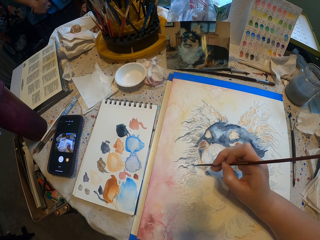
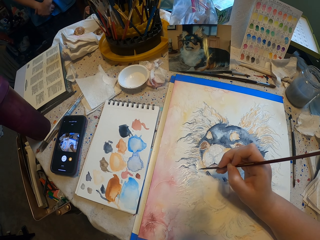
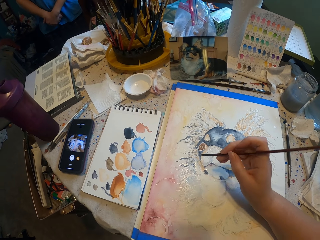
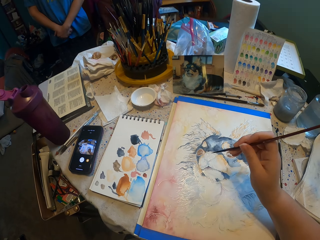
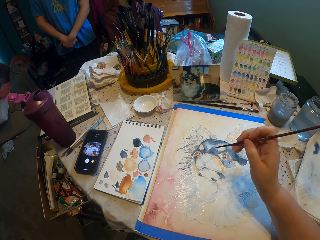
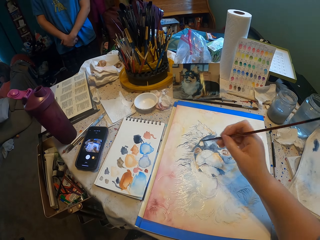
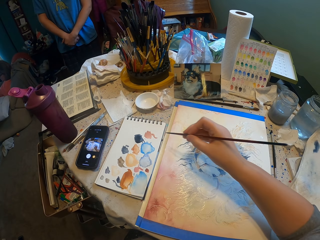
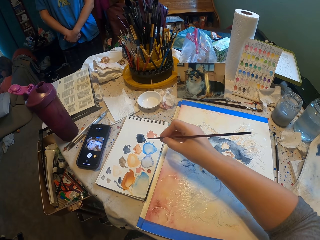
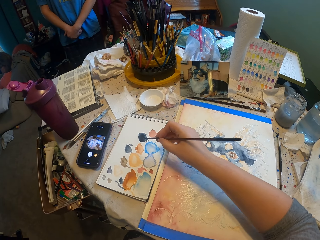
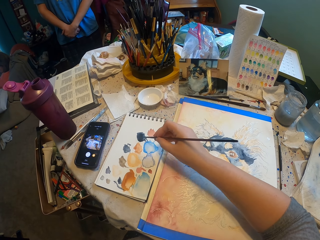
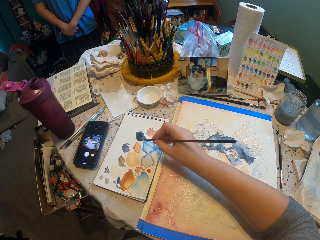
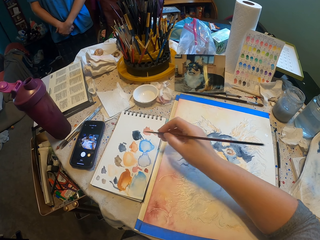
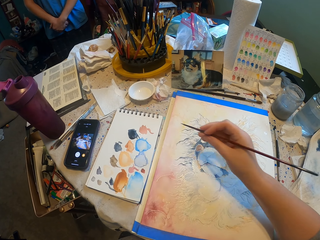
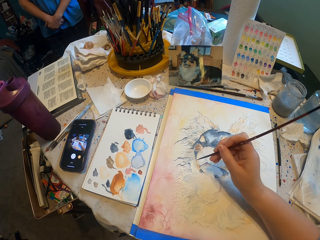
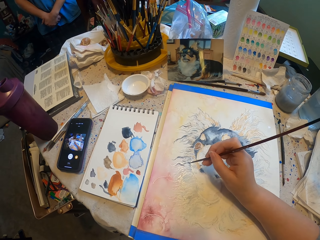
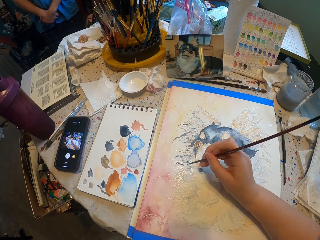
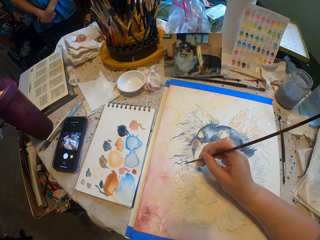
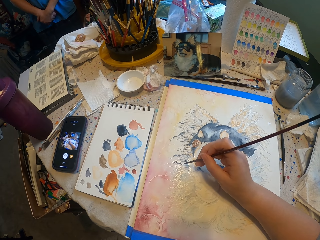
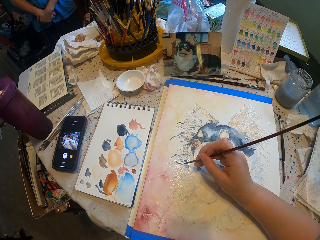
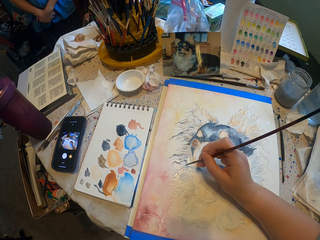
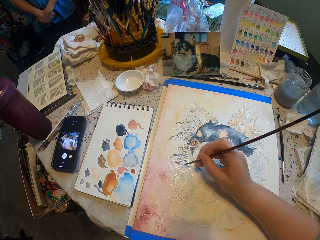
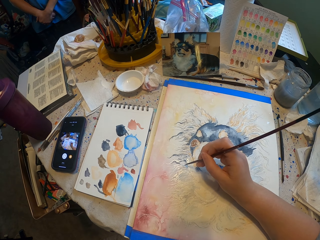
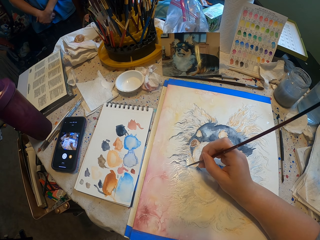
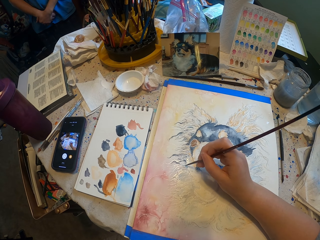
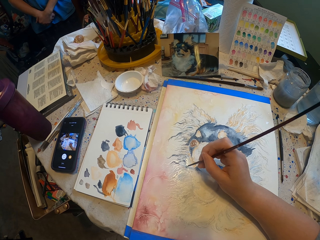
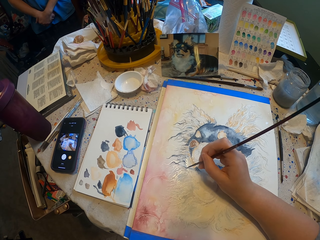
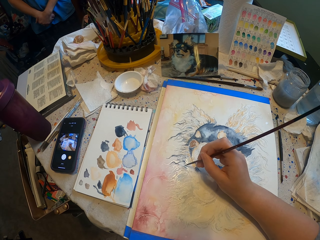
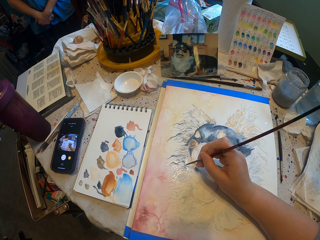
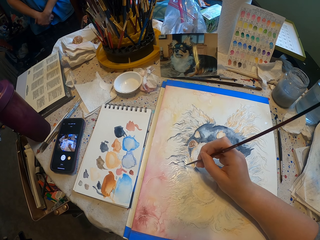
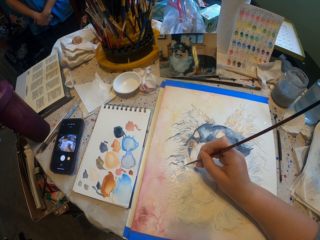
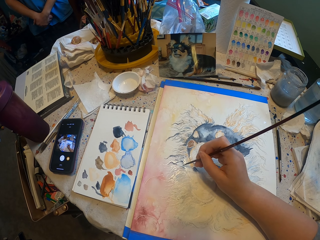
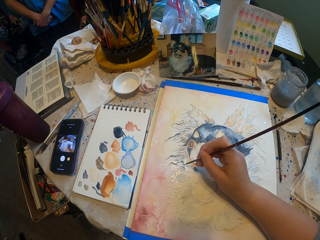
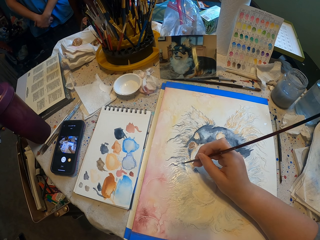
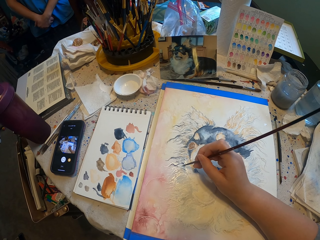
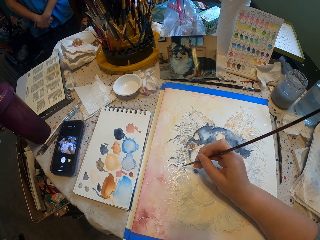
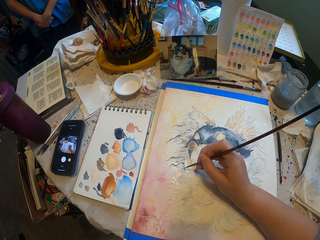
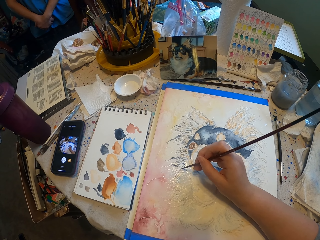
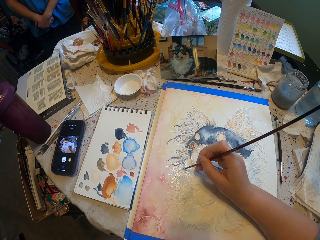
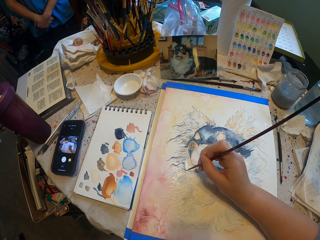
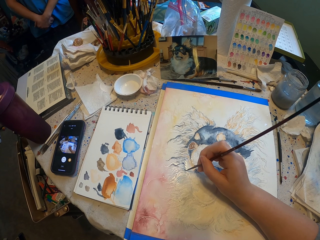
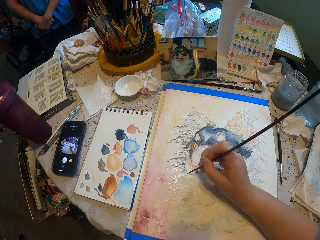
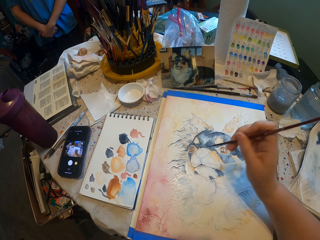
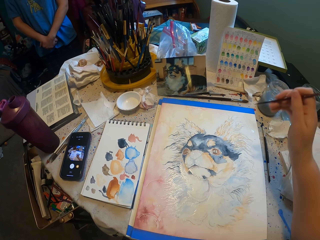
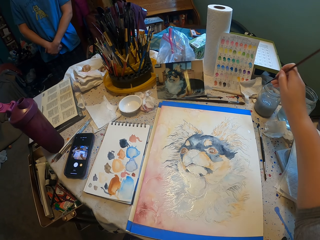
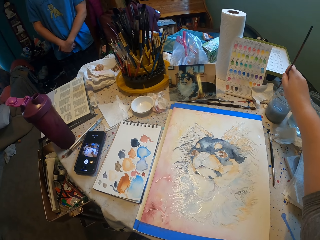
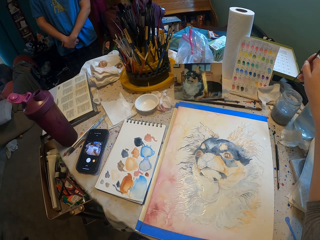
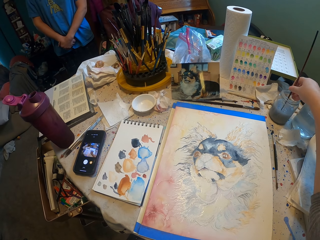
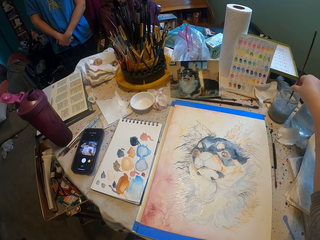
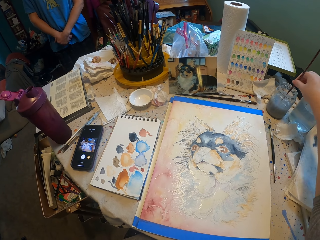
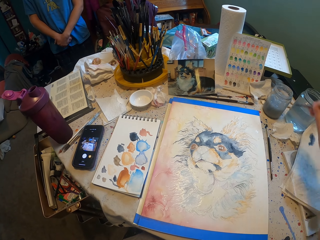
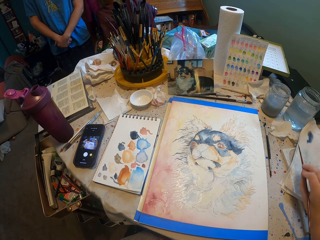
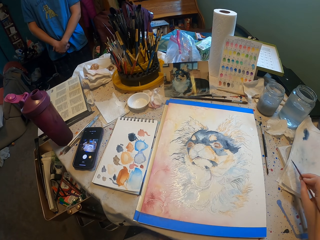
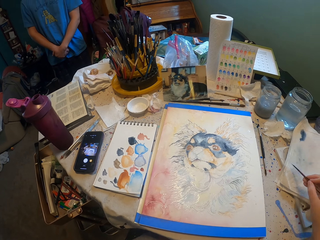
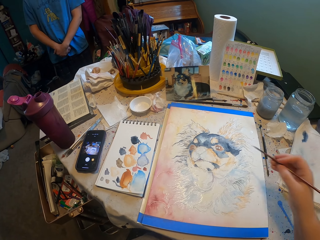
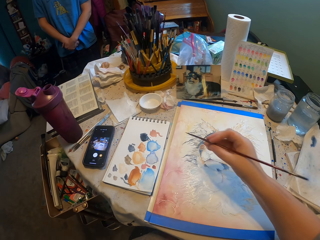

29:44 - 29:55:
The camera wearer takes paint from a paper. They paint a drawing with a paint brush. They dip the brush in the water jar.

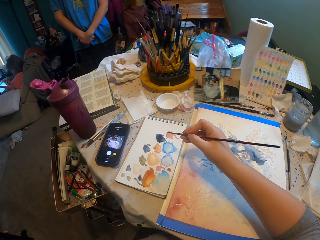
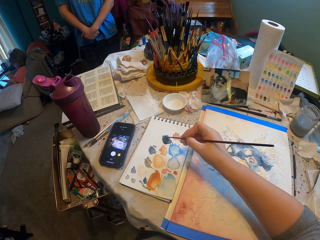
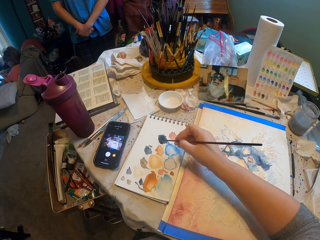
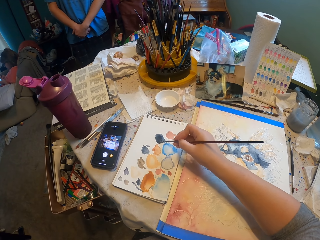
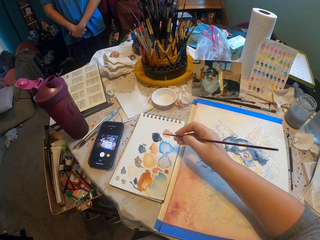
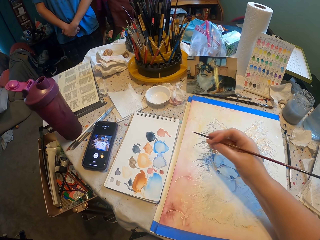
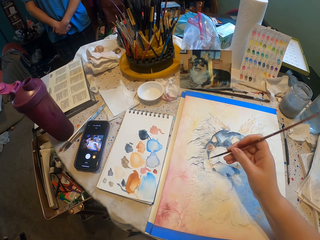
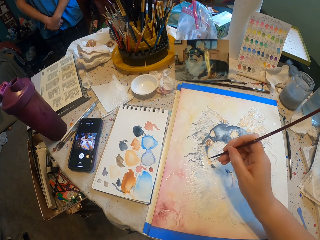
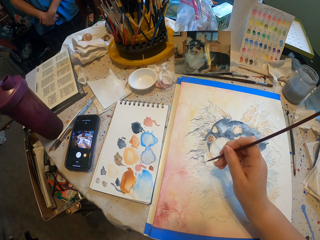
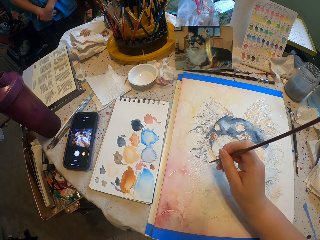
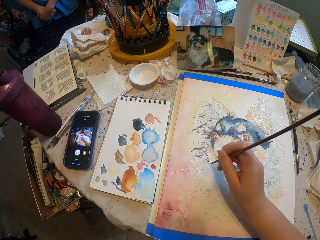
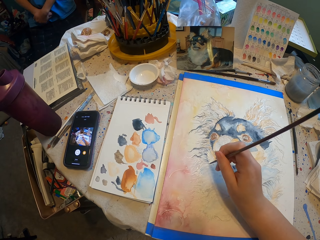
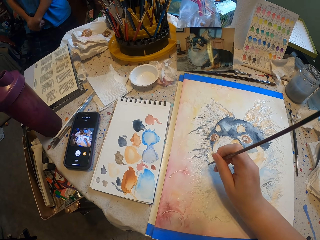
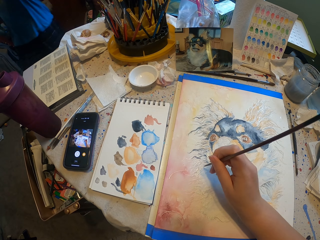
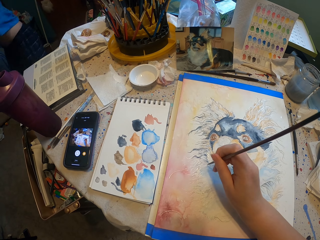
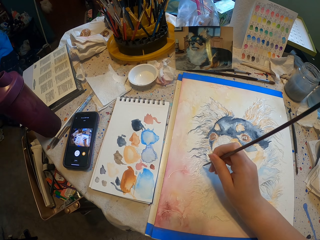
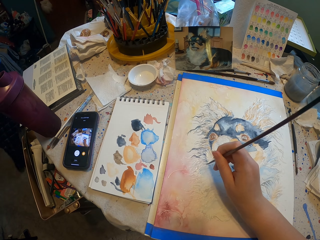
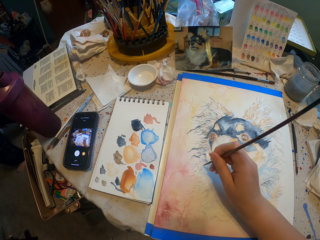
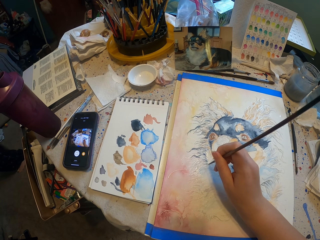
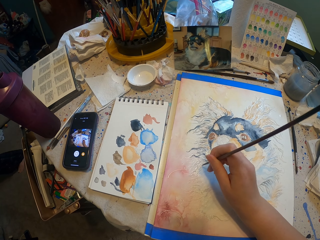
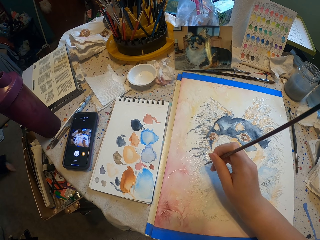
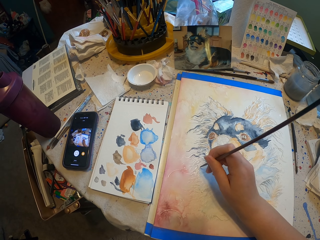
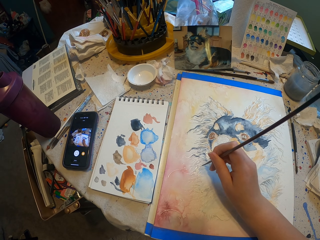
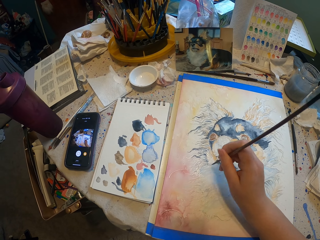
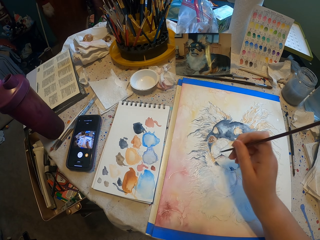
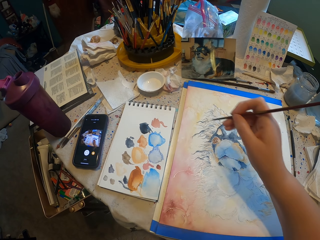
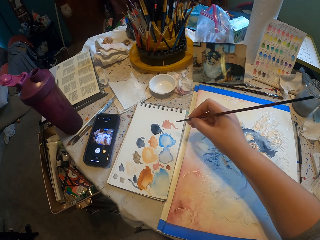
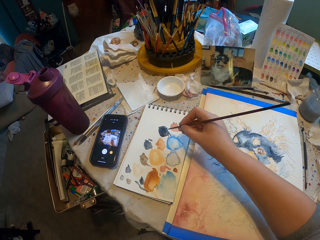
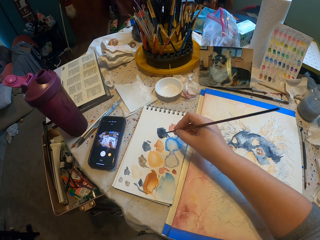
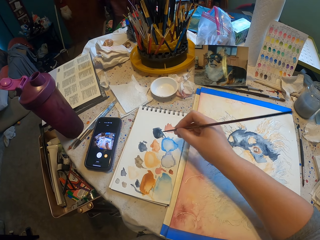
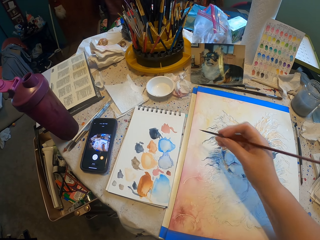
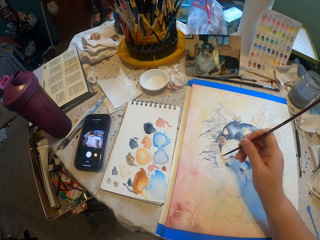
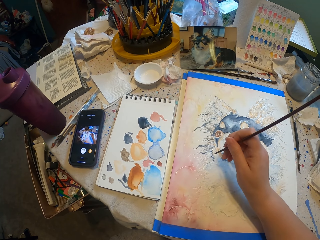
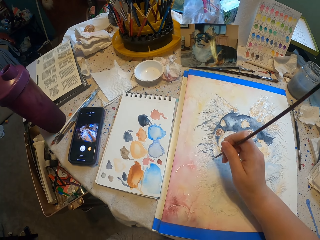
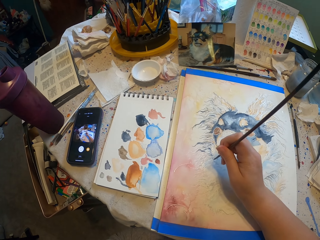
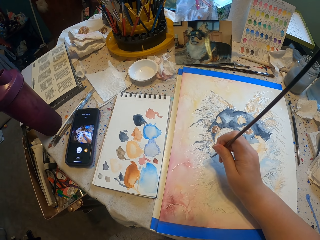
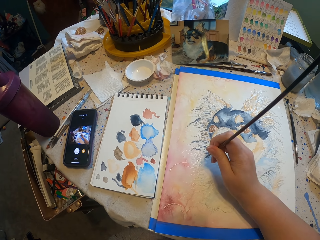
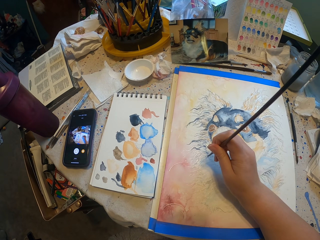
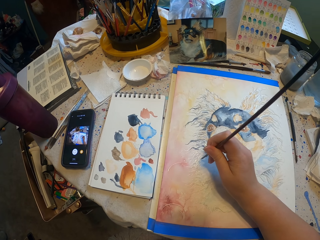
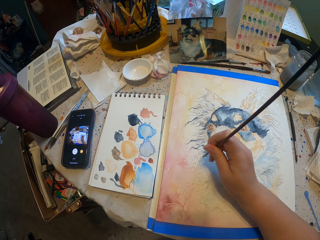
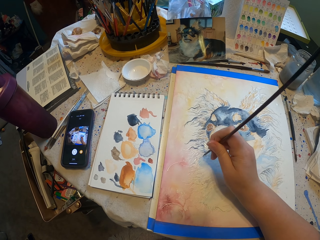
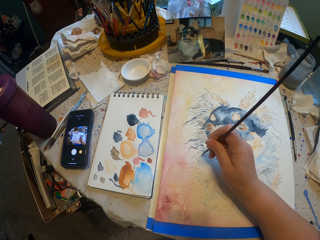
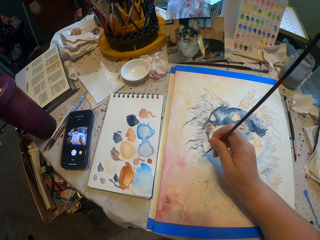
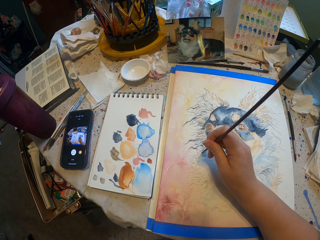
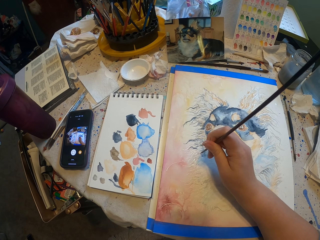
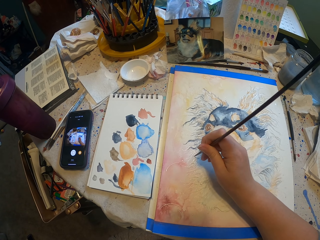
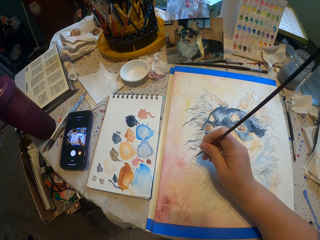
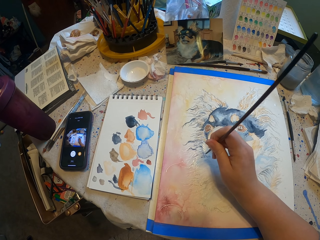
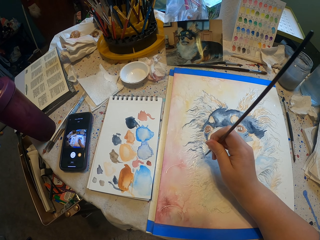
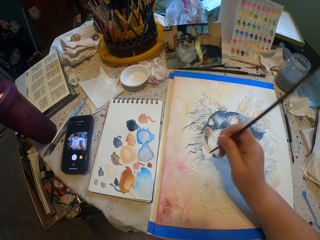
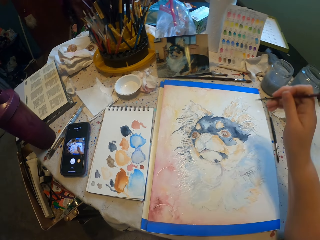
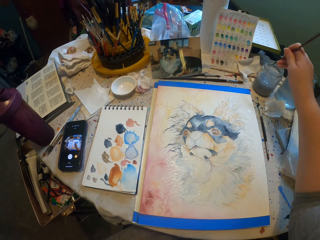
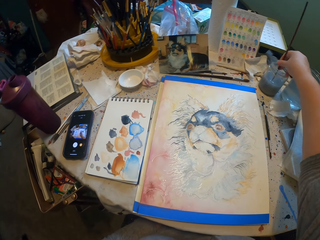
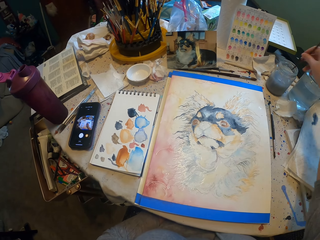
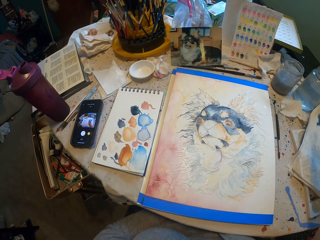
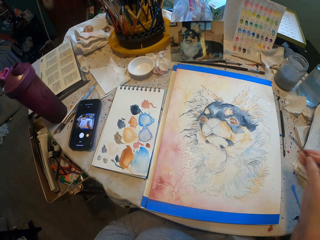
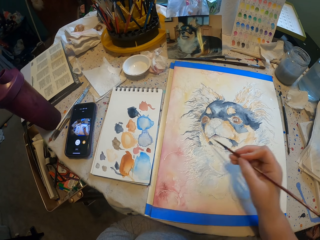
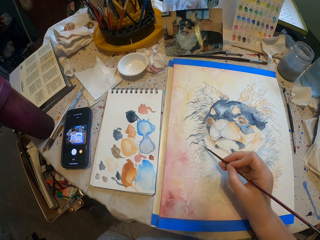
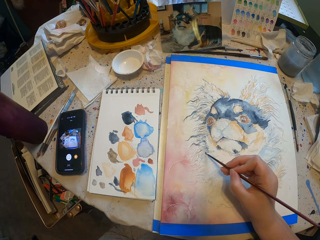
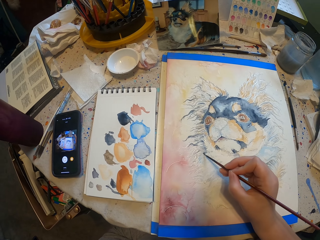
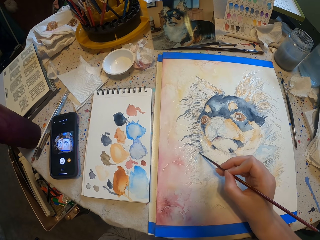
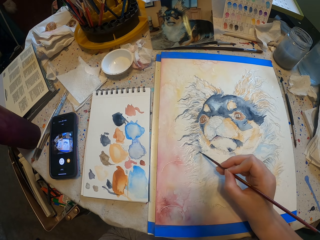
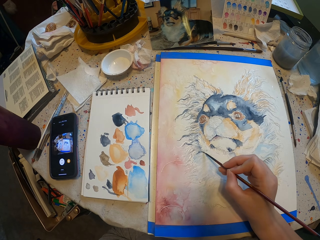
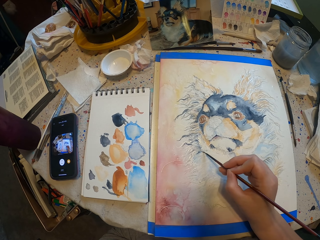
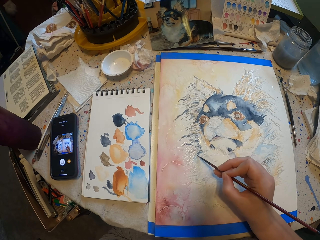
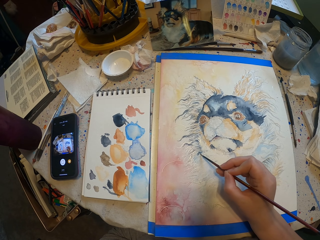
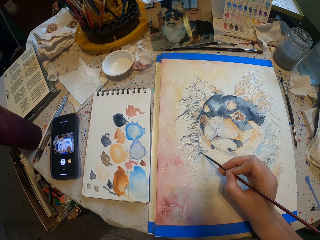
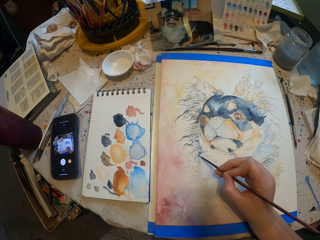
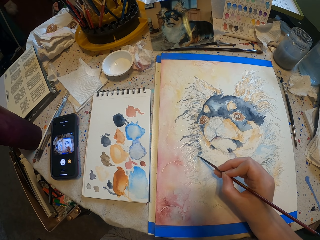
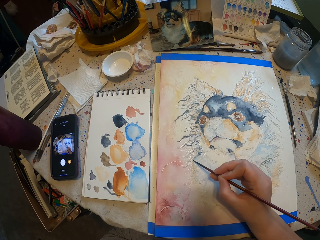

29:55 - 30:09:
The camera wearer takes paint from a paper. They paint a drawing with a paint brush. They take paint from the paper. They paint the drawing with the paint brush. They dip the brush in the water jar. They paint the drawing with the paint brush.
